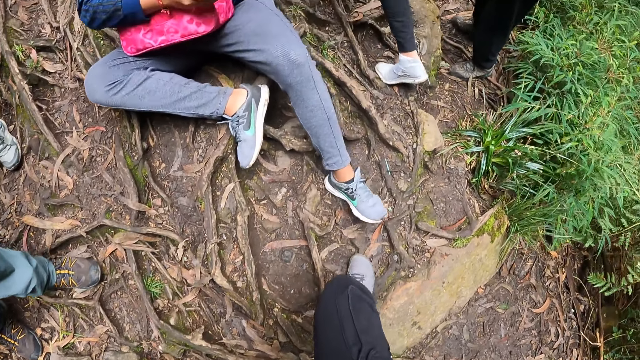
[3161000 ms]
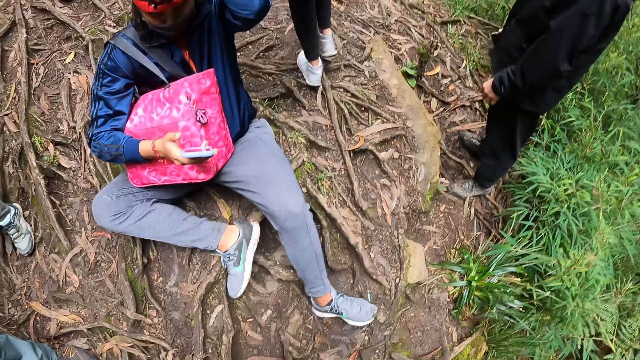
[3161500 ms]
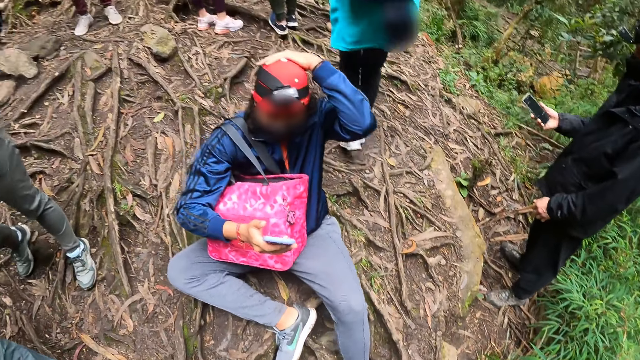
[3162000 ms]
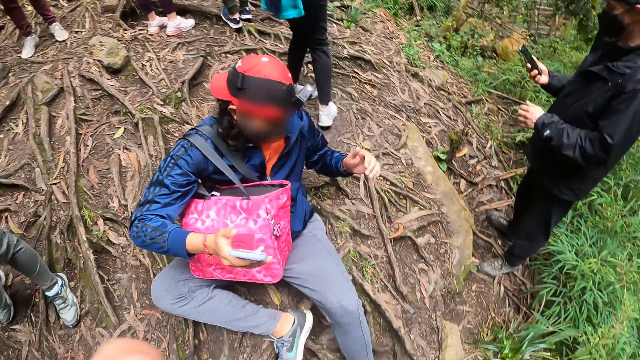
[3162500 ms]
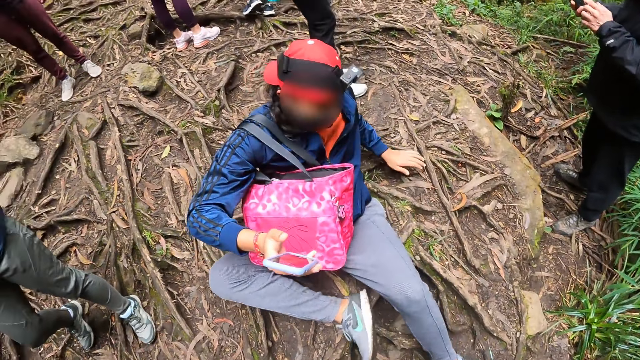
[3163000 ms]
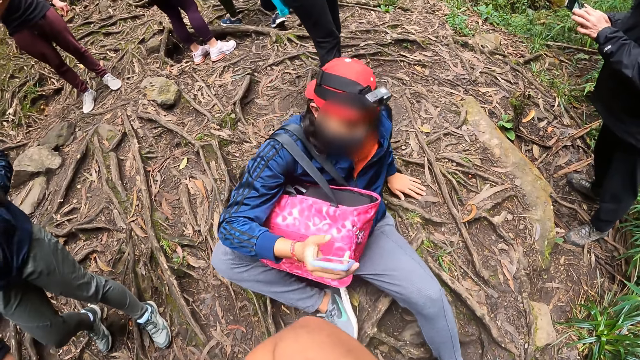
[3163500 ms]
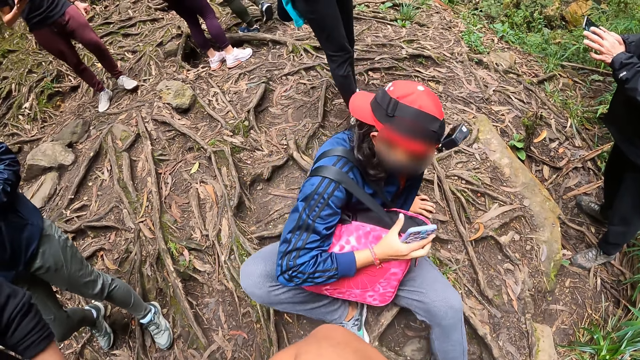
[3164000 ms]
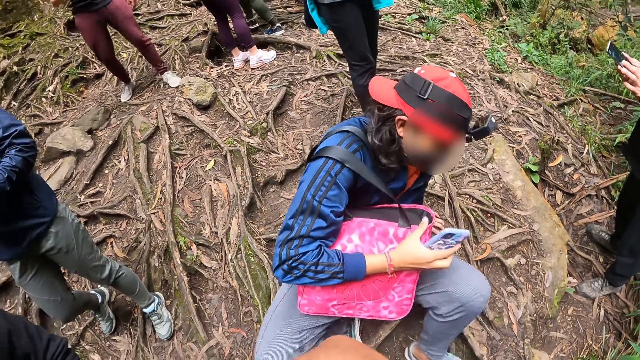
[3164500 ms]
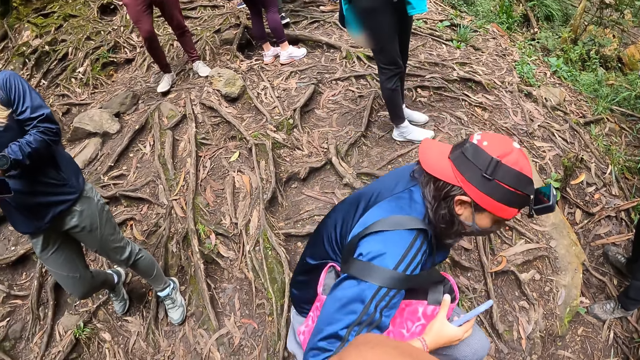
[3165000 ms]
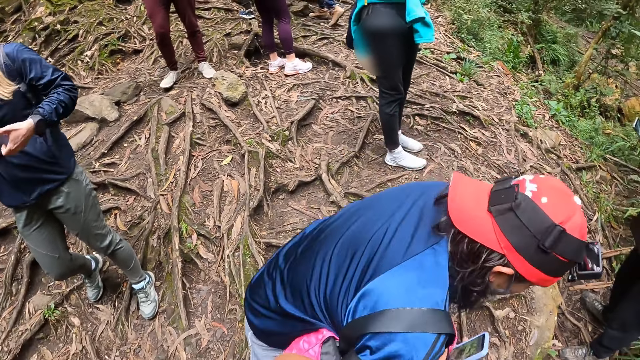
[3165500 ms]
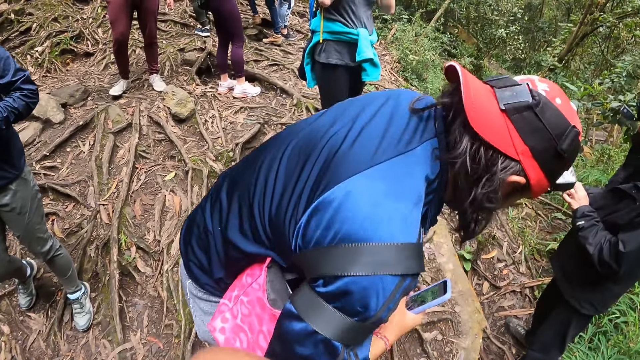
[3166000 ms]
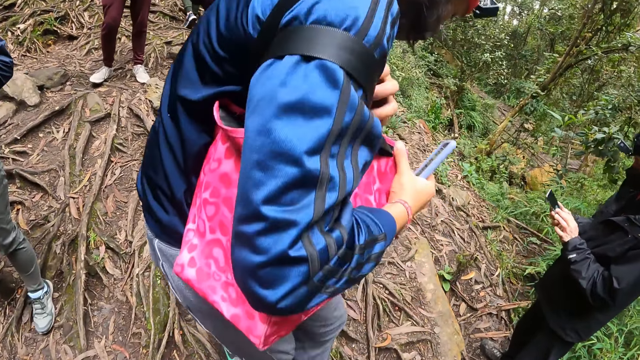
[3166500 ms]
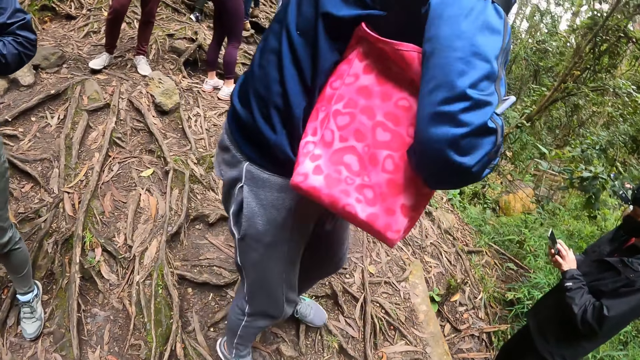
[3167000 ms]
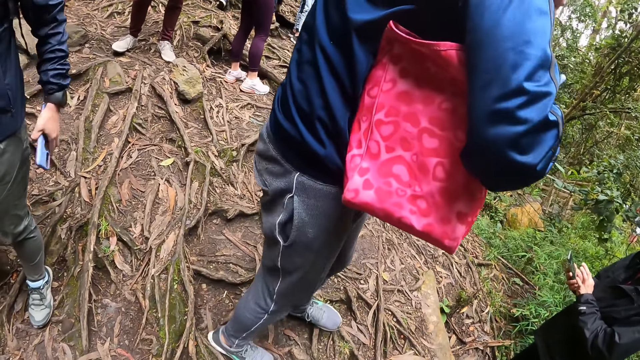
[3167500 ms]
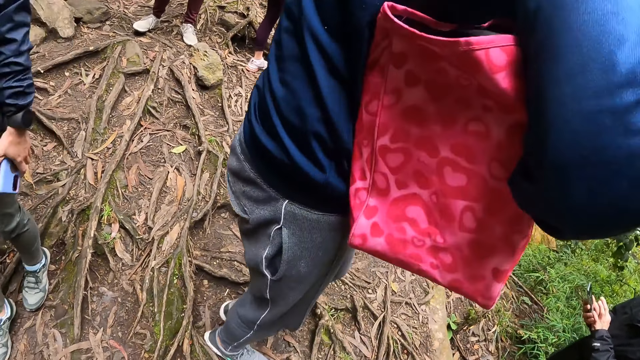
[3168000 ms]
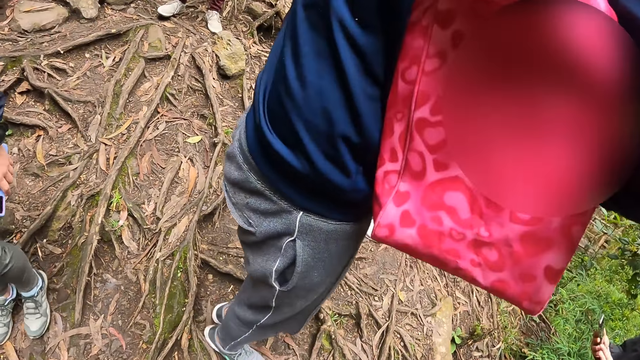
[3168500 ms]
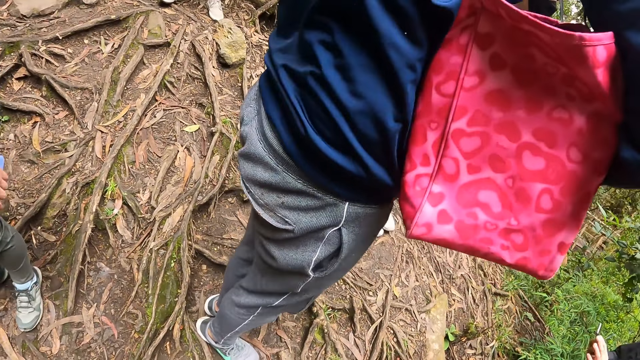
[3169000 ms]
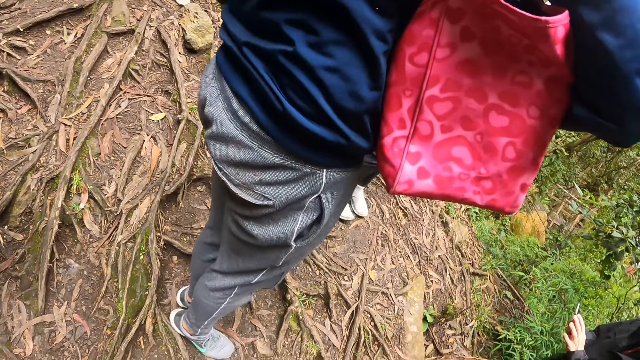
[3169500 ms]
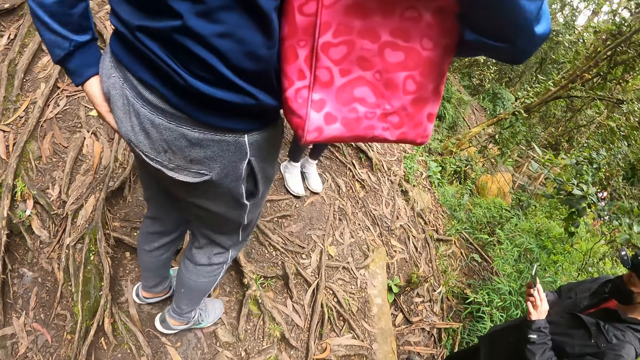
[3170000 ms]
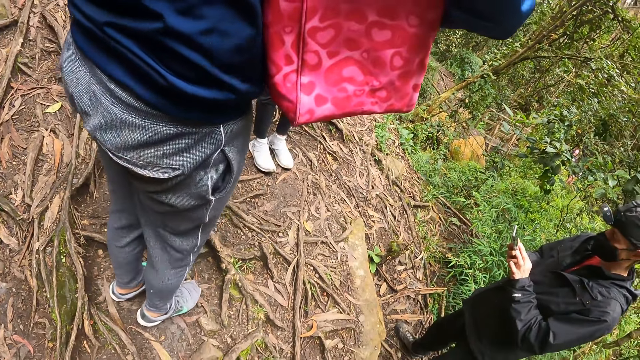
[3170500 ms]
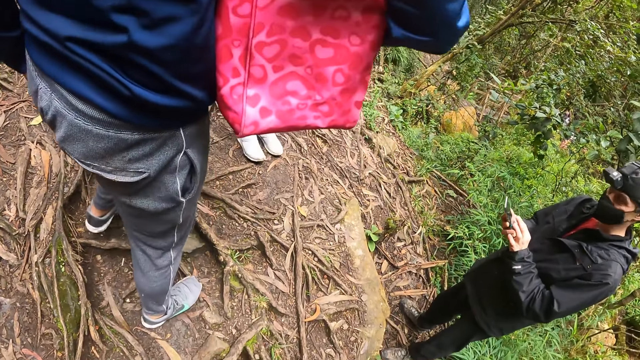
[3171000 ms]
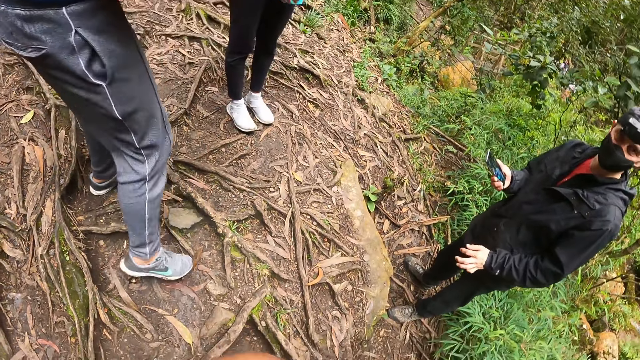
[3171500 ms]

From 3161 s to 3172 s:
A person wakes up on the ground. Another person scrolls the phone.

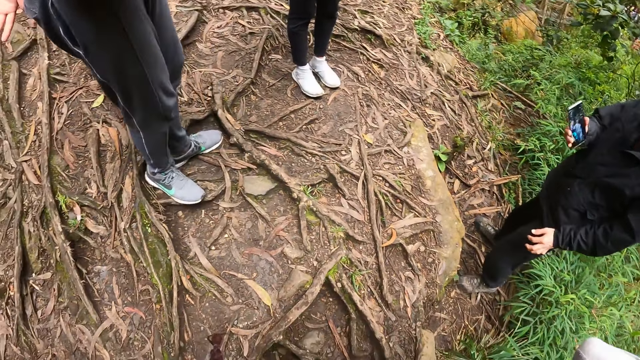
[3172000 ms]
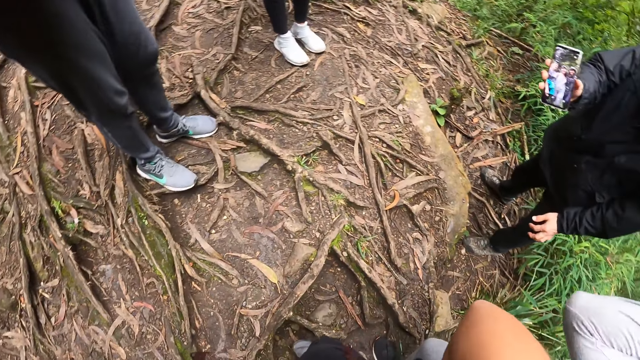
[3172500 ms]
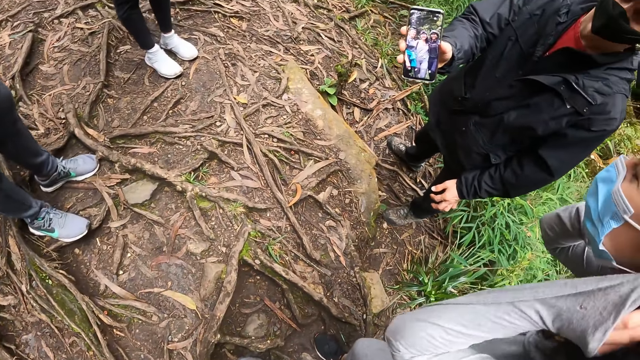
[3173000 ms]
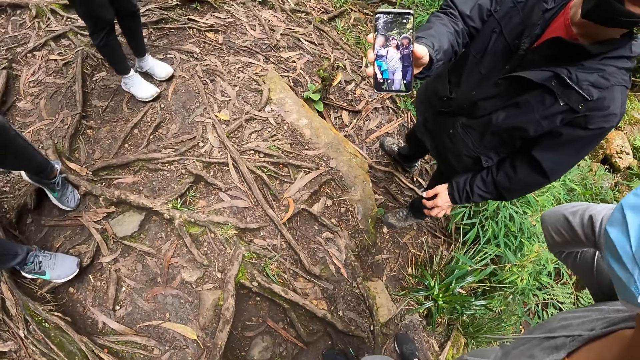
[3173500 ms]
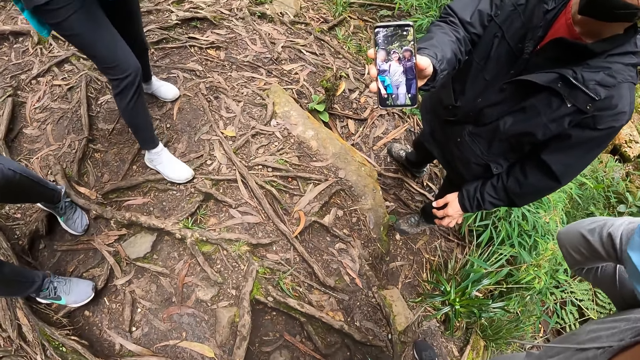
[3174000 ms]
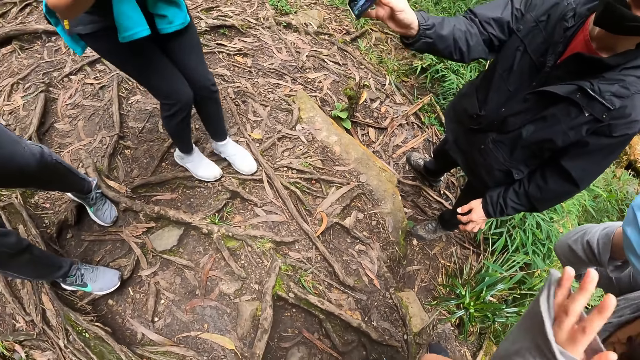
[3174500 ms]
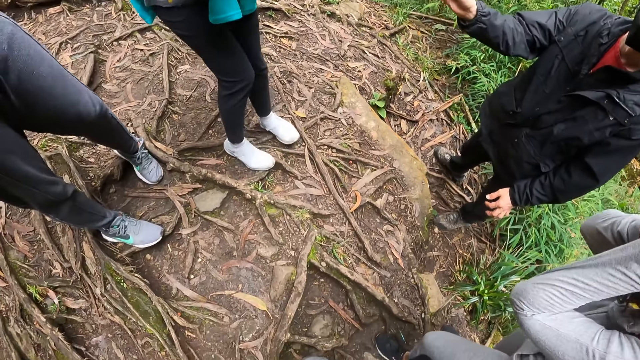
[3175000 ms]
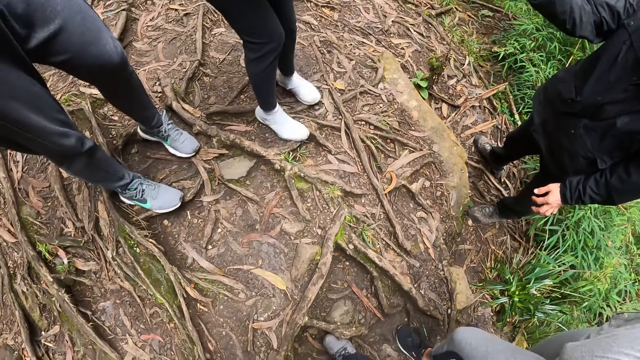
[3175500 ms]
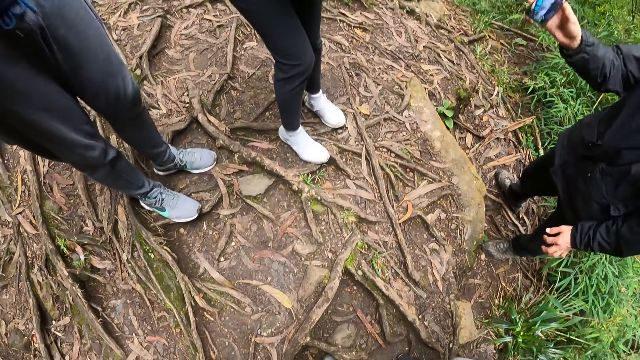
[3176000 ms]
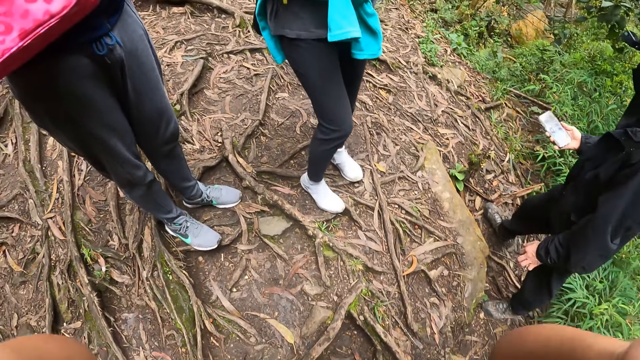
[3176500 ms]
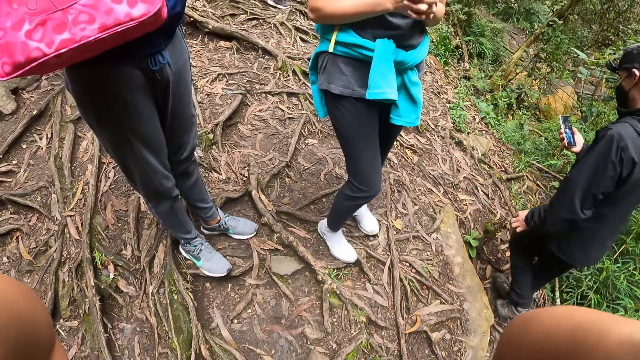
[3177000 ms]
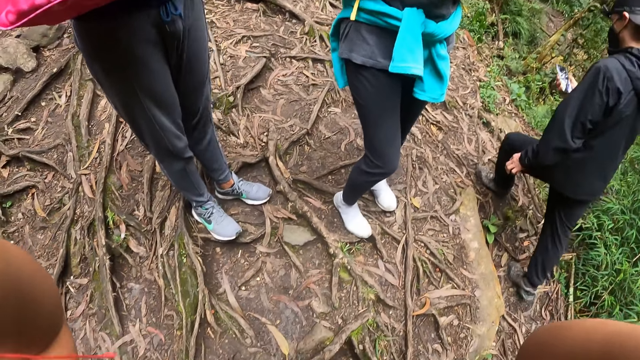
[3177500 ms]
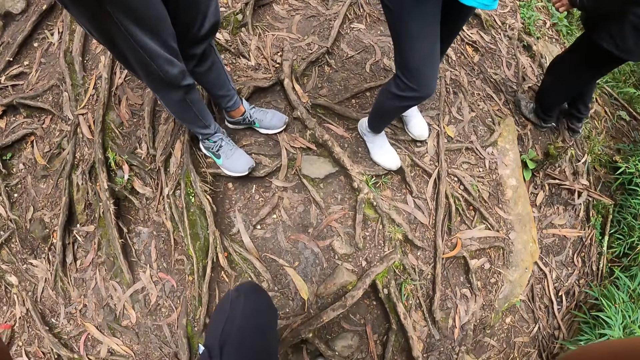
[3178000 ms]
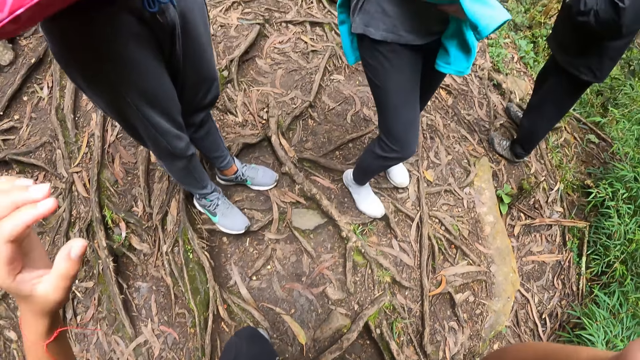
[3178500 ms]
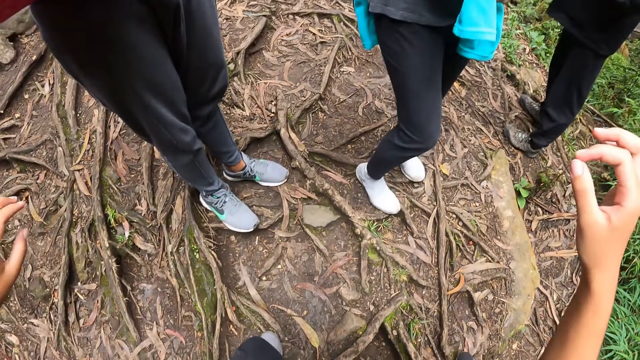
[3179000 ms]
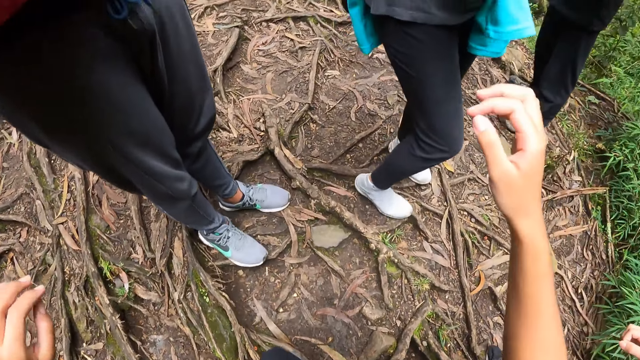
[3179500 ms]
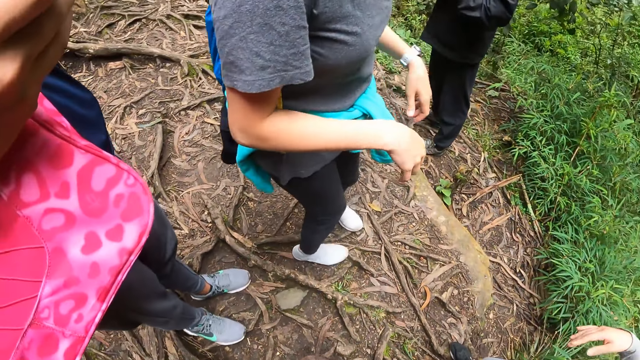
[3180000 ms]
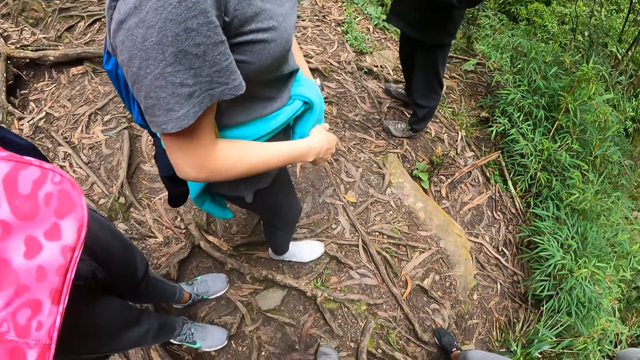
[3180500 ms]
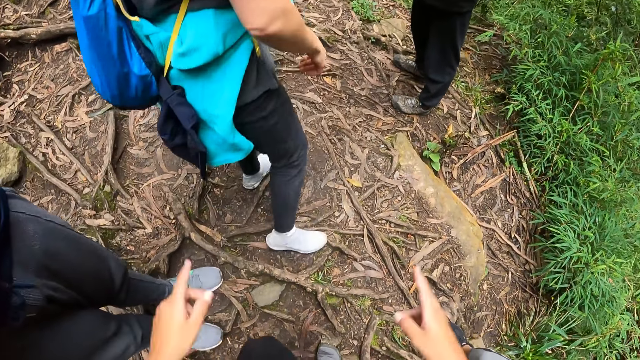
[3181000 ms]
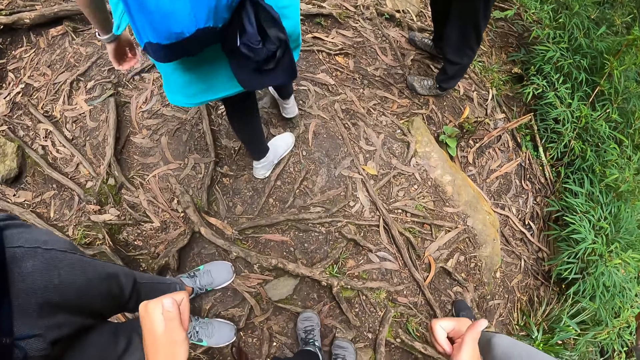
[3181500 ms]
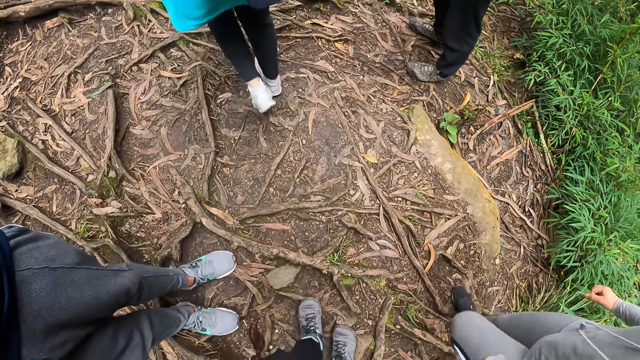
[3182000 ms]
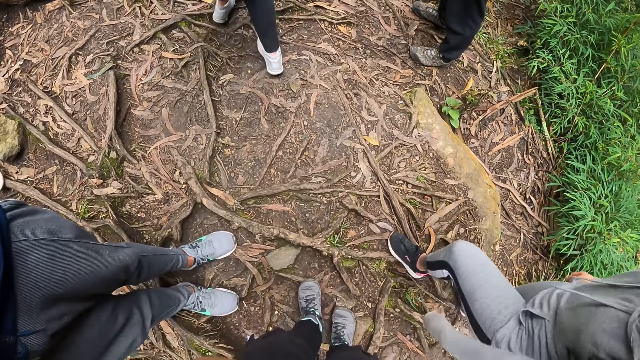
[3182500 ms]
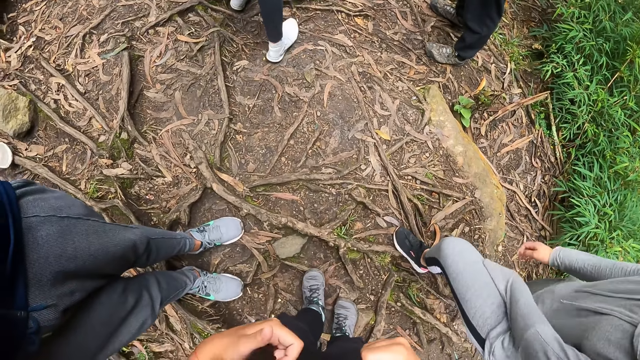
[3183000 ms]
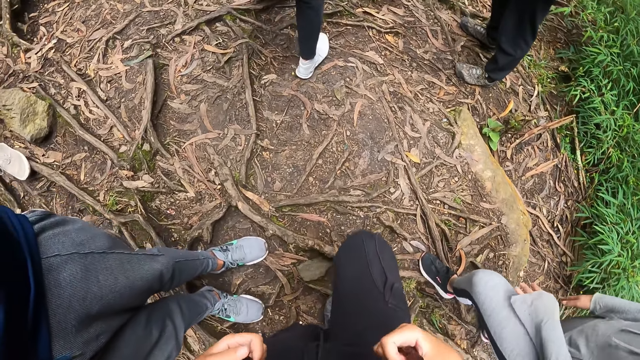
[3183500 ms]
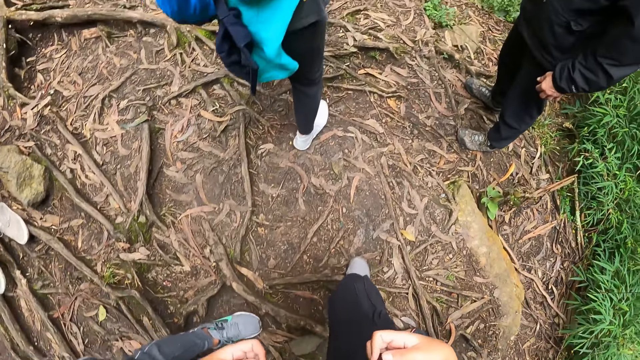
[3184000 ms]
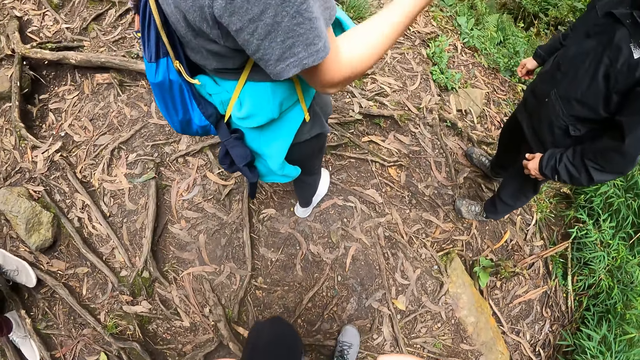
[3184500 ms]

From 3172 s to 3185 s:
The camera wearer interacts with a man. The man holds the phone with his right hand. The man shows the picture to a person. The camera wearer interacts with another man, a woman, the first man and another woman.
